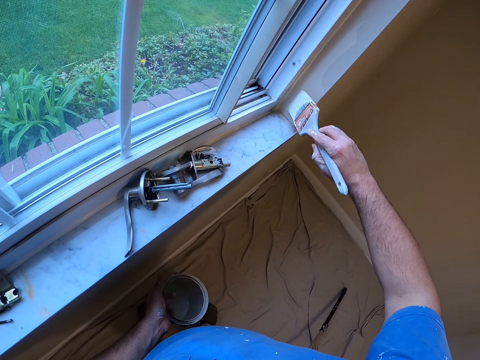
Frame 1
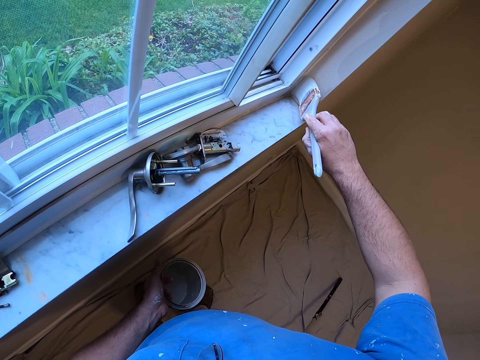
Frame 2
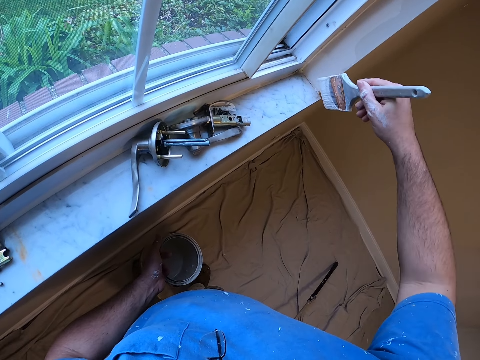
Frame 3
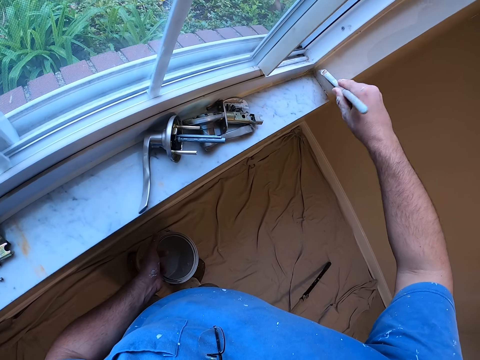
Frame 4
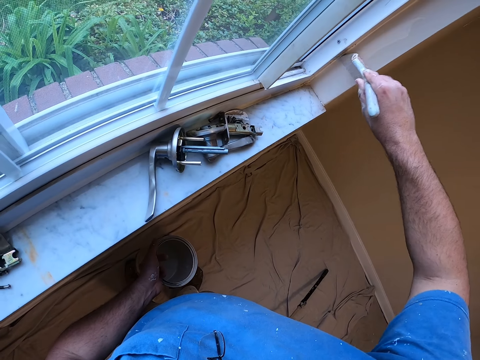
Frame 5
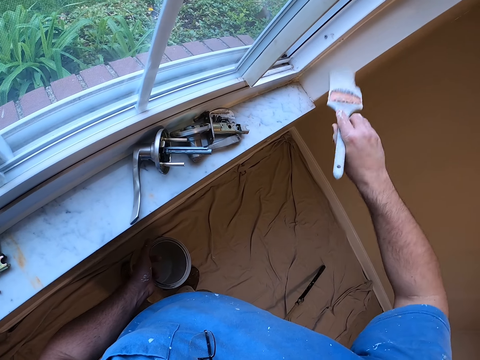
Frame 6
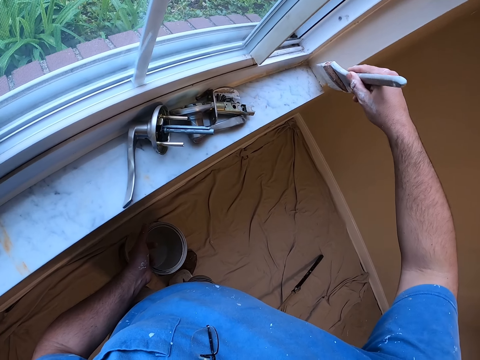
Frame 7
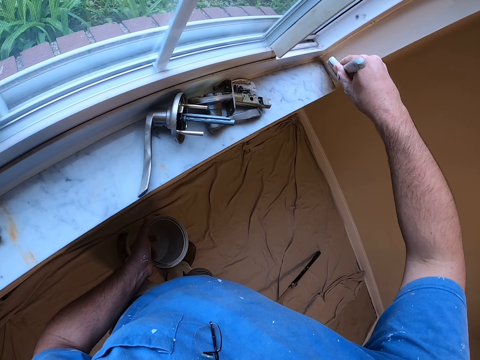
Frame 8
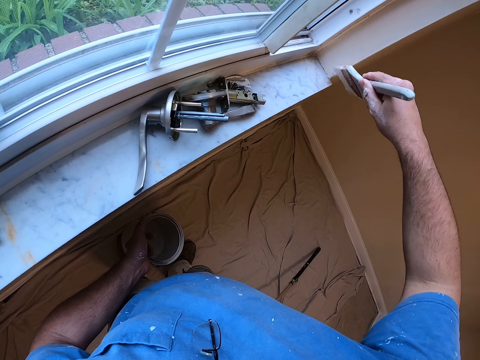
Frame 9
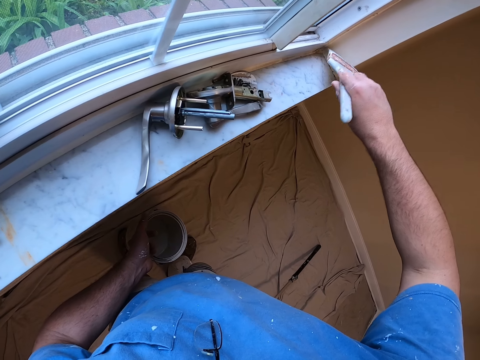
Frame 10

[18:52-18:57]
The camera wearer paints the wall around the window with the paint brush.

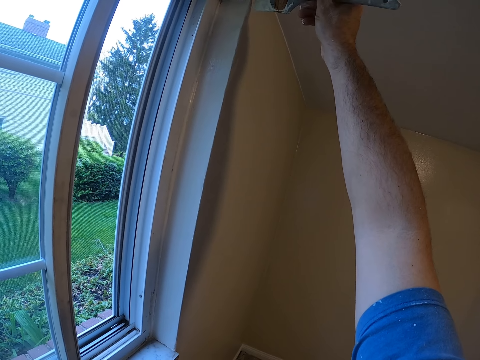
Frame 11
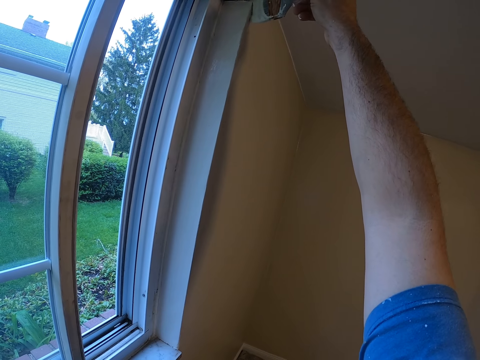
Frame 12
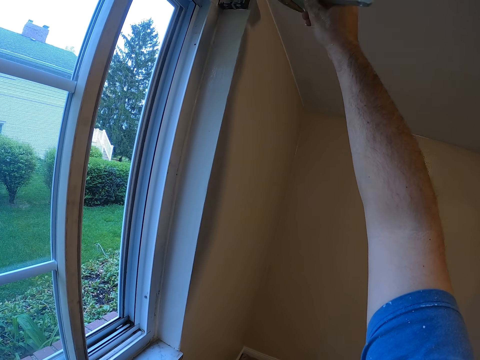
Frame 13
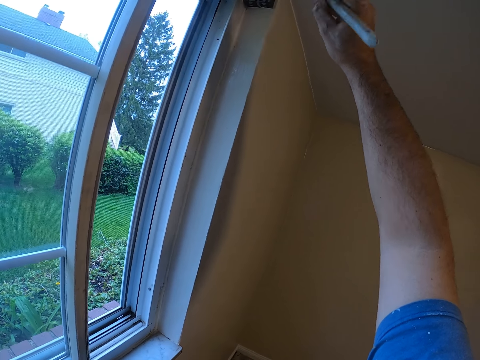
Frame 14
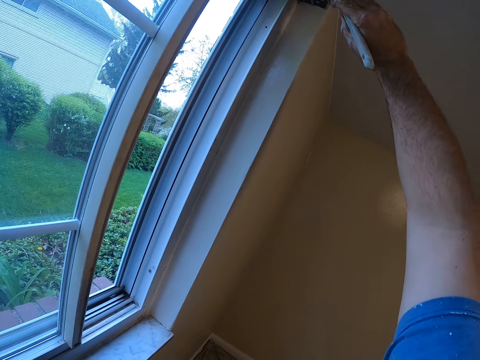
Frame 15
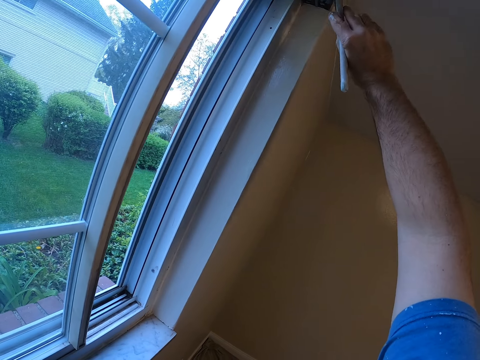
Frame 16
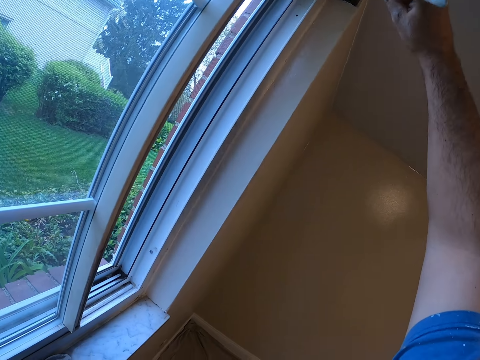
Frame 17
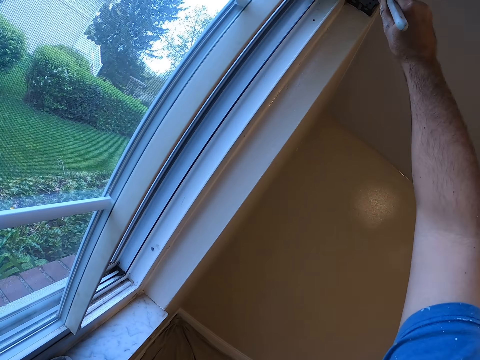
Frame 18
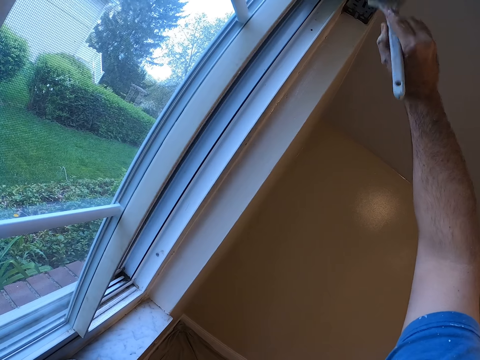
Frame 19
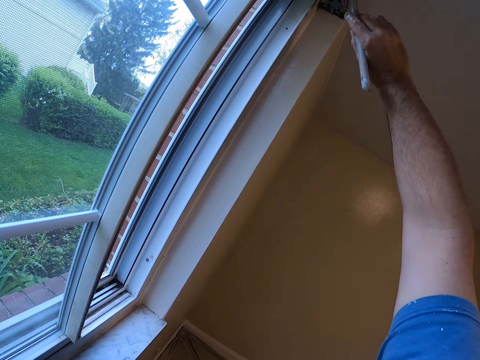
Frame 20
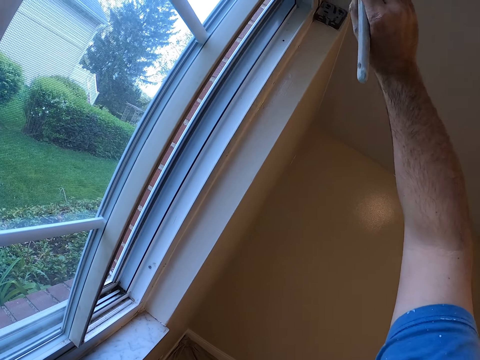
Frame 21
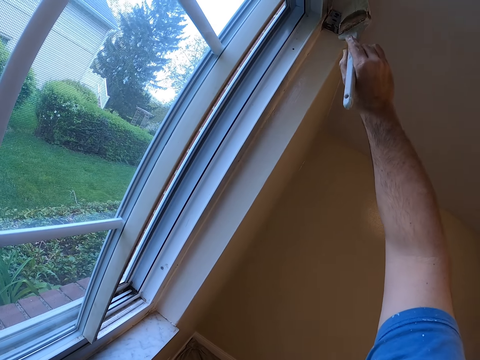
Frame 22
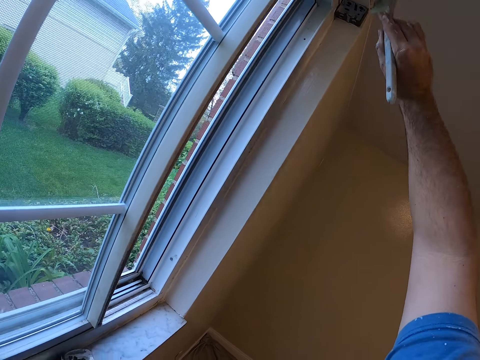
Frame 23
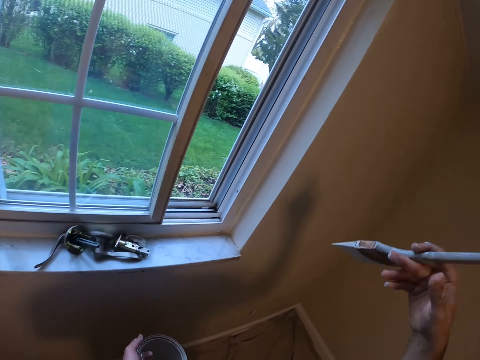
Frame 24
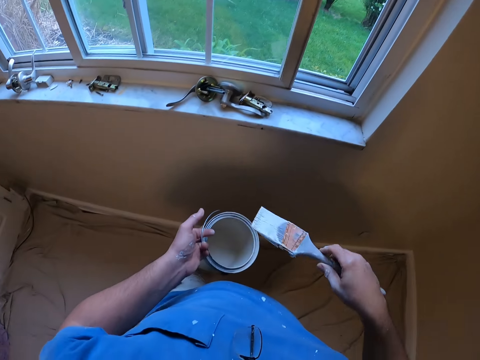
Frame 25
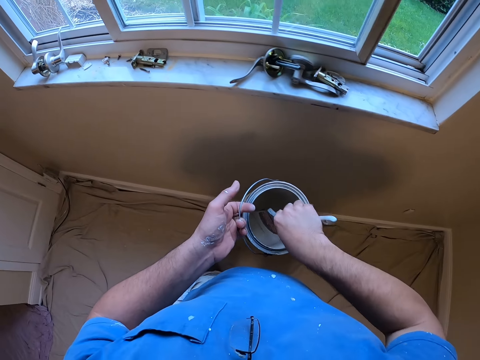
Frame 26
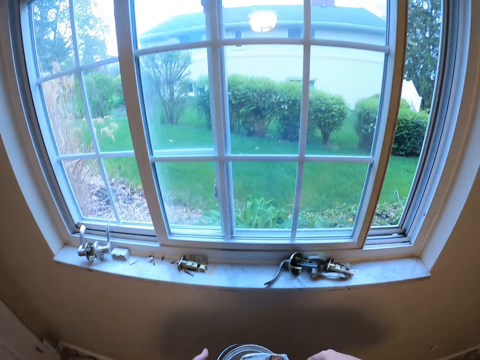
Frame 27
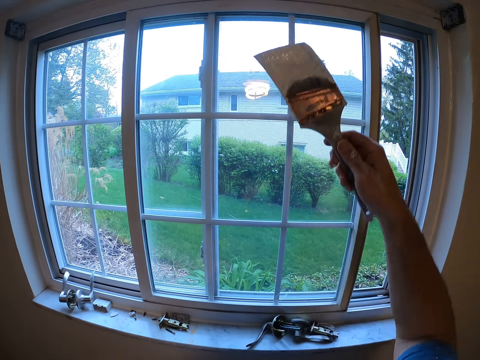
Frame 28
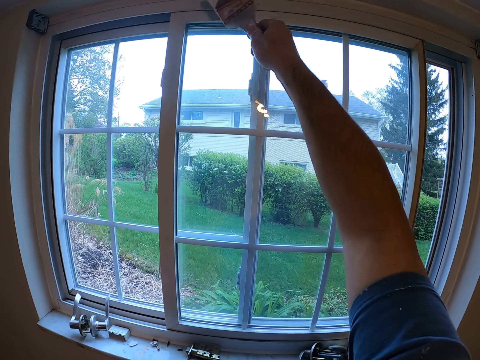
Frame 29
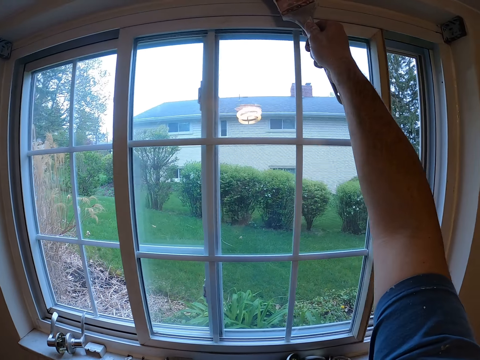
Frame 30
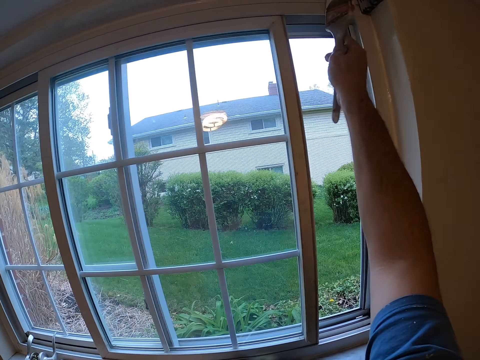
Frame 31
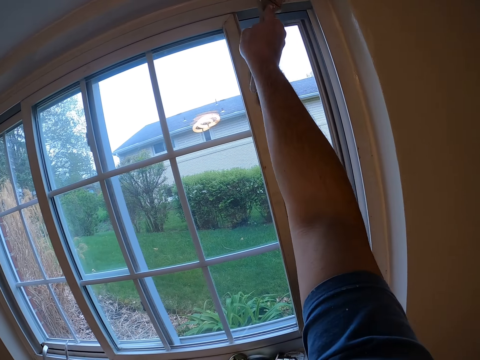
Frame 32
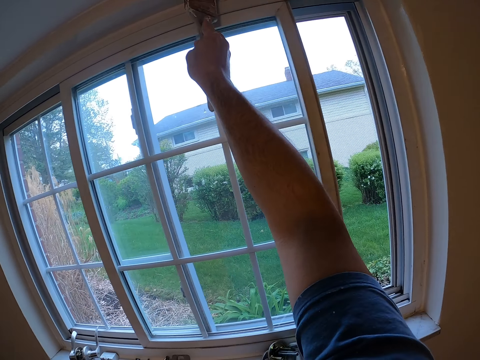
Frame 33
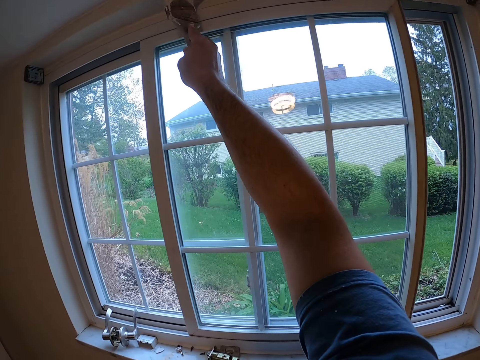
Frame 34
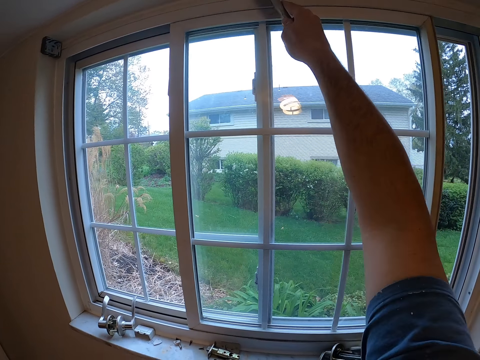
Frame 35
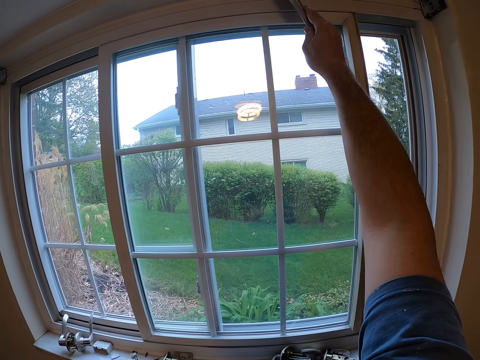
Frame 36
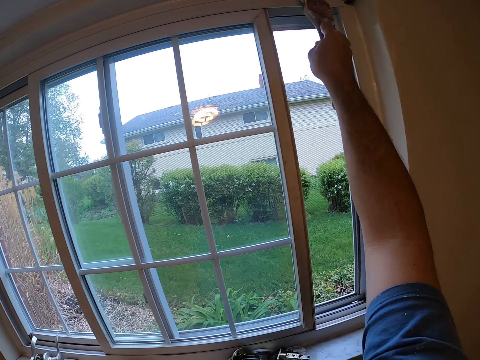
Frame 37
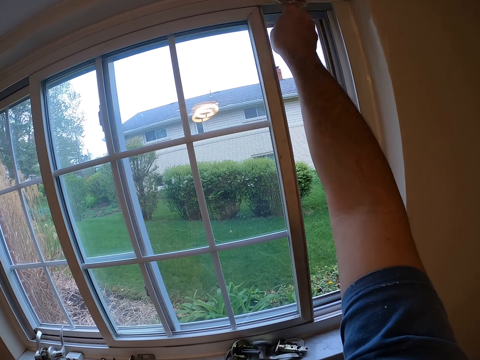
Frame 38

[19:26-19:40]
The camera wearer paints the wall. They dip the paint brush into the paint bucket. They paint the wall around the window with the paint brush.

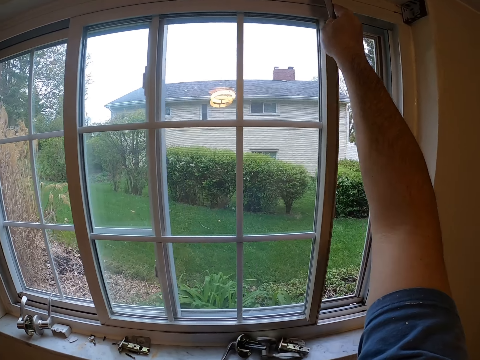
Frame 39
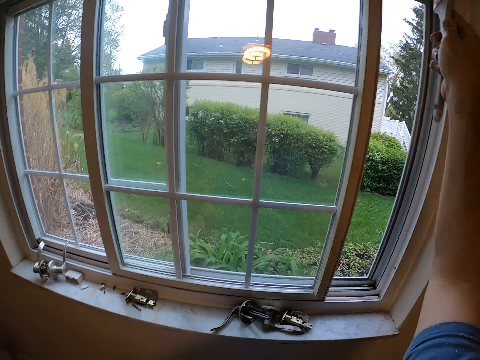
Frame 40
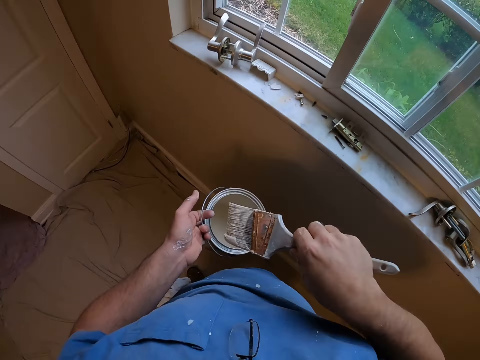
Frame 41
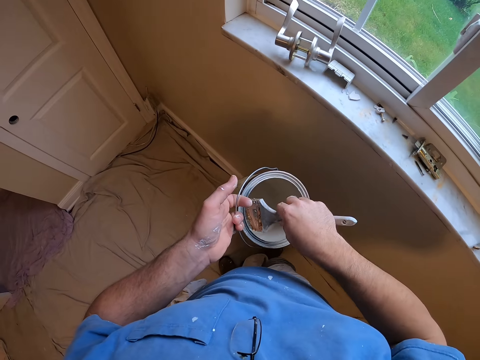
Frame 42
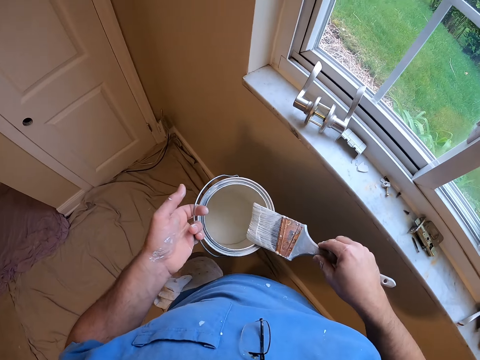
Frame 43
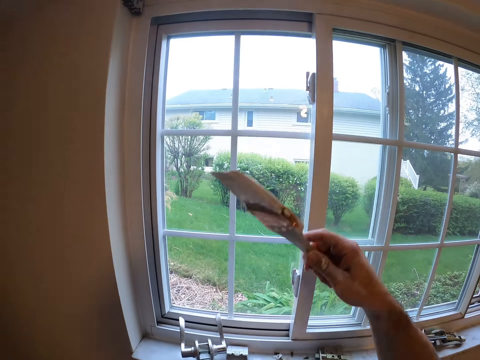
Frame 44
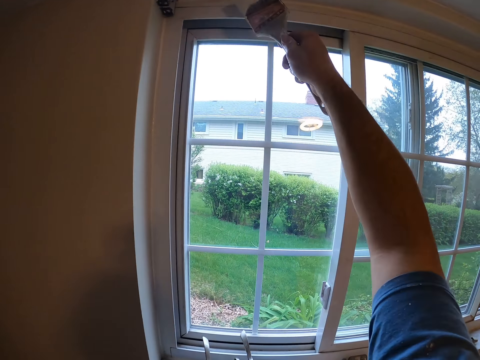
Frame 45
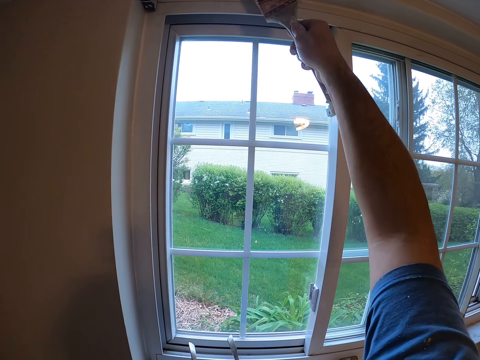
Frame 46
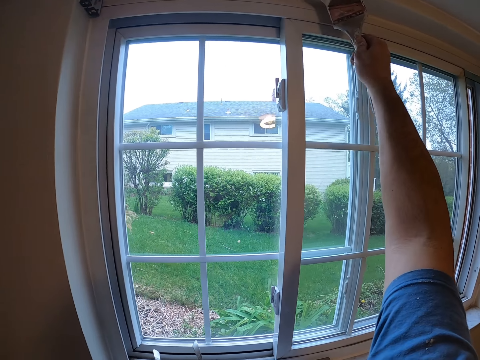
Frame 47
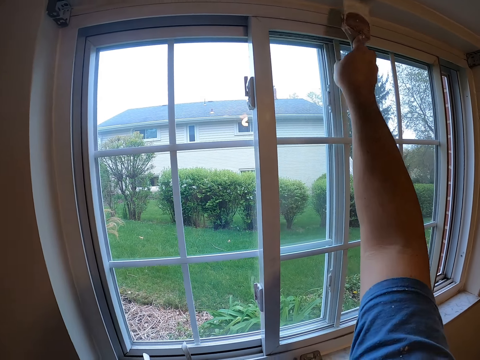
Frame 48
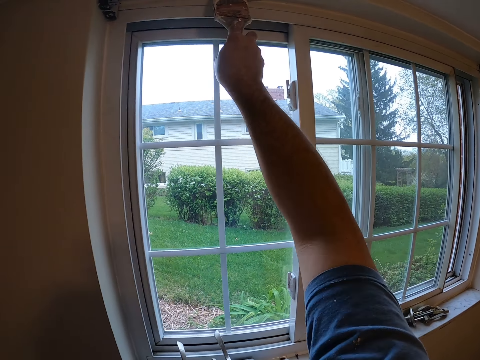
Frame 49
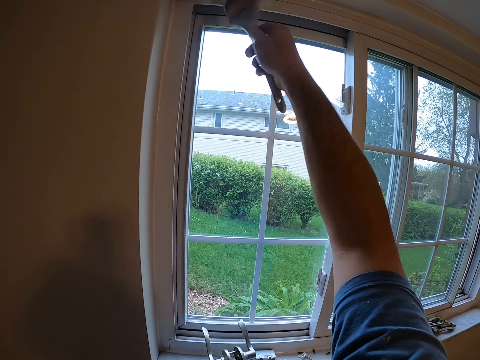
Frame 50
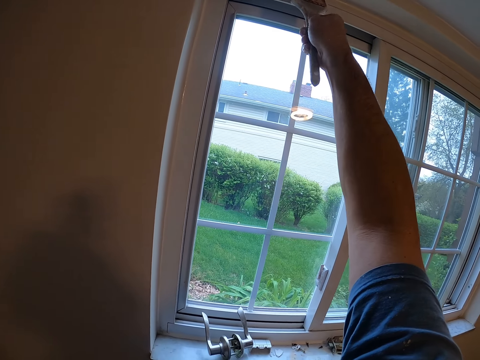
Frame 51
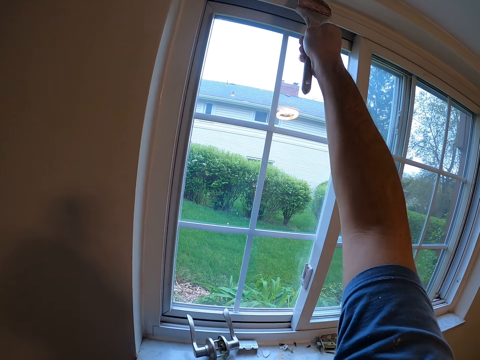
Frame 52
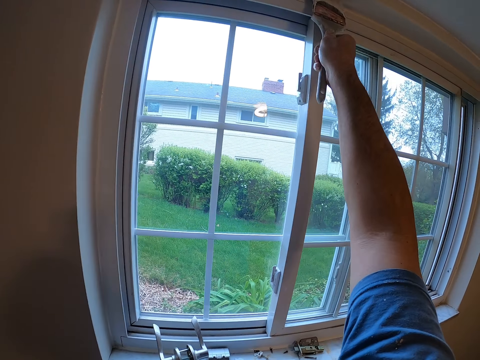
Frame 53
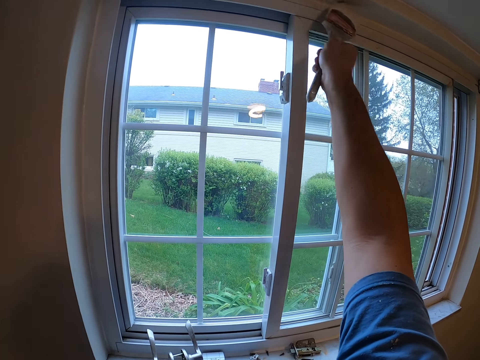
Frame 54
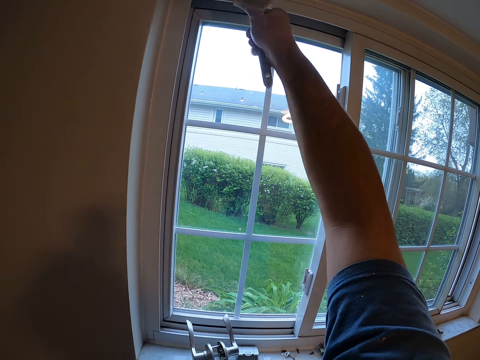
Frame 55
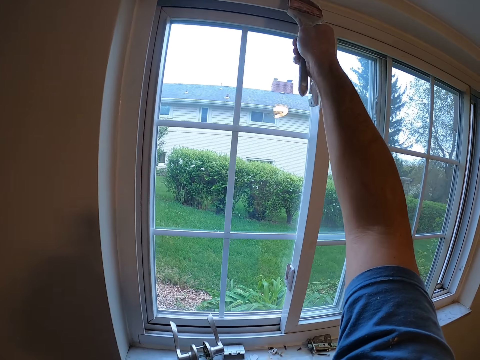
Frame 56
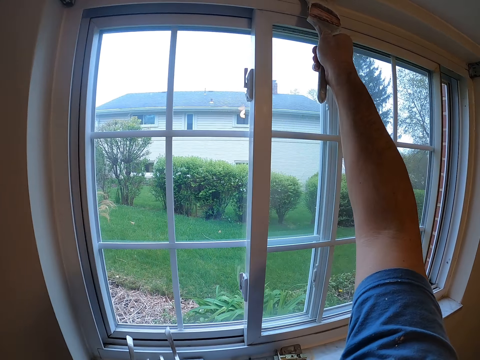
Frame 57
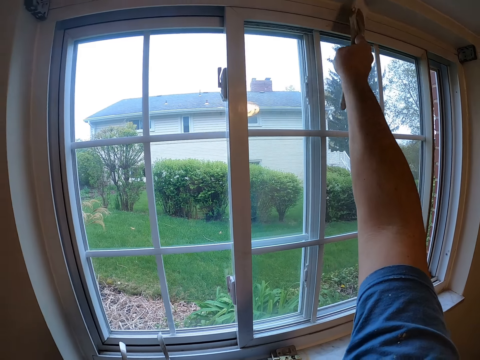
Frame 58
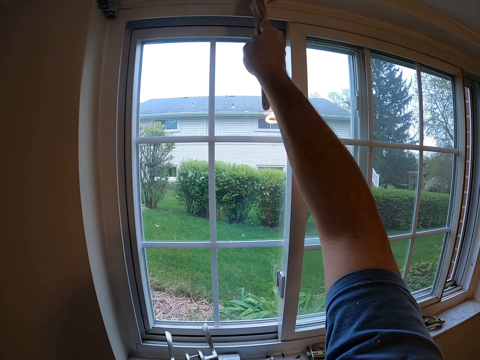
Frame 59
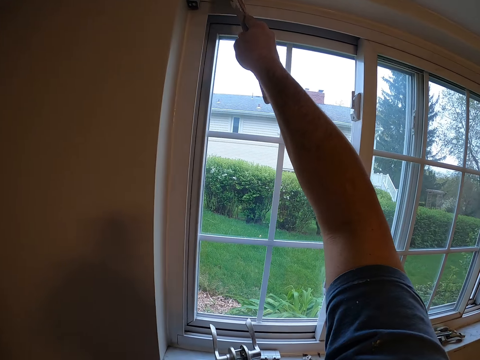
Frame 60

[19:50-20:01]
The camera wearer dips the paint brush into the paint bucket. They paint the wall around the window with the paint brush.
